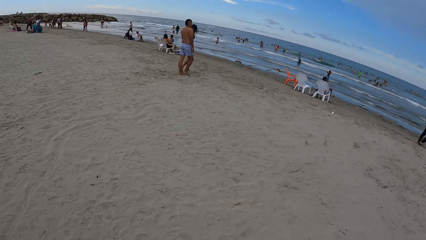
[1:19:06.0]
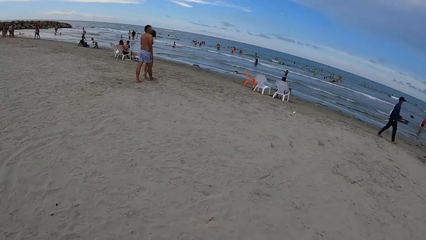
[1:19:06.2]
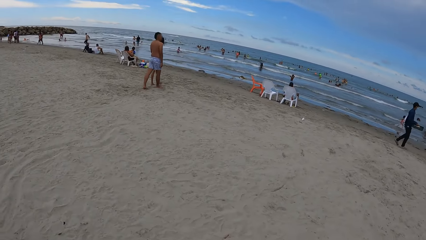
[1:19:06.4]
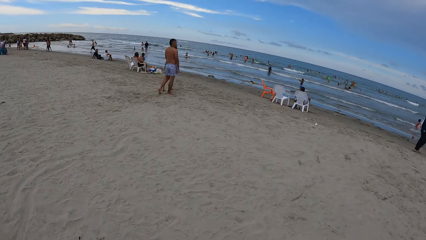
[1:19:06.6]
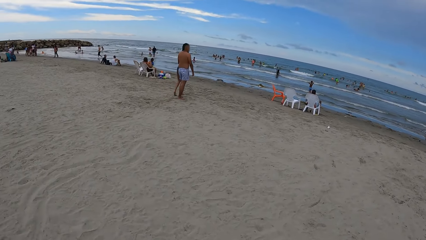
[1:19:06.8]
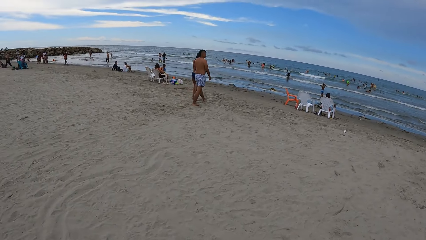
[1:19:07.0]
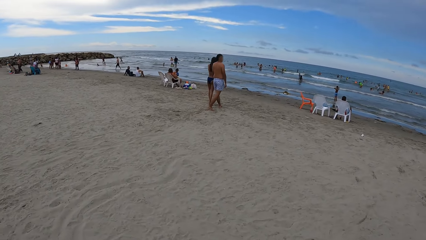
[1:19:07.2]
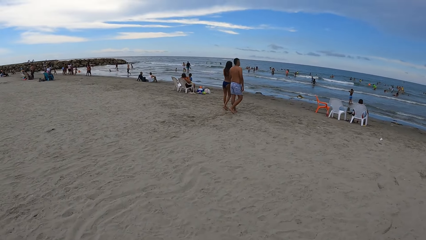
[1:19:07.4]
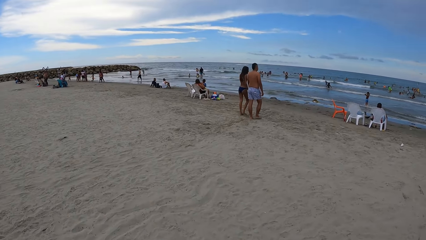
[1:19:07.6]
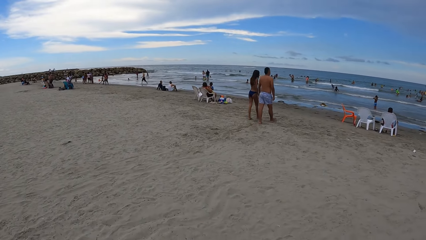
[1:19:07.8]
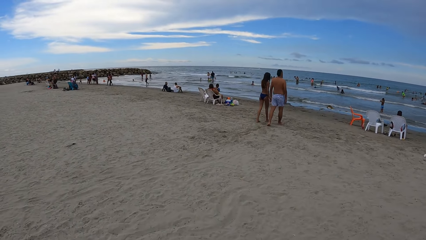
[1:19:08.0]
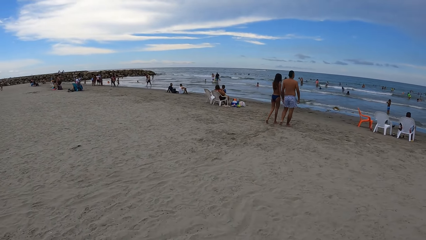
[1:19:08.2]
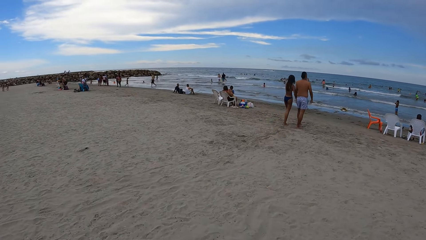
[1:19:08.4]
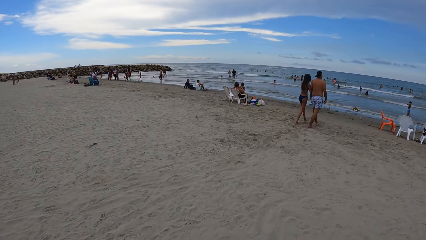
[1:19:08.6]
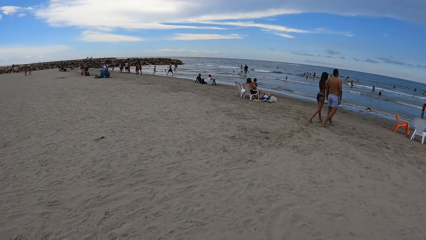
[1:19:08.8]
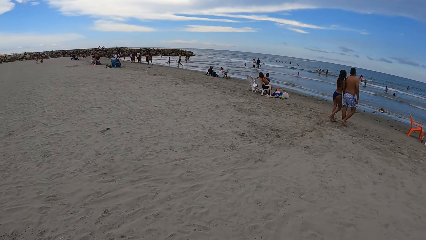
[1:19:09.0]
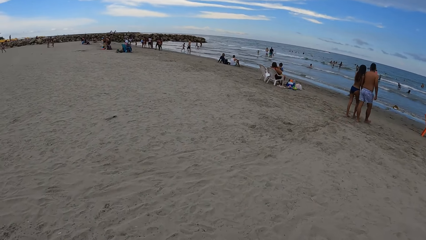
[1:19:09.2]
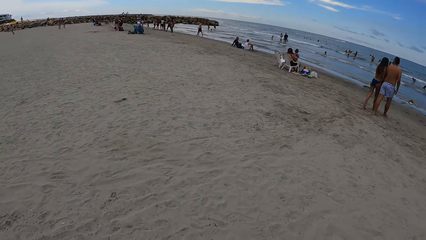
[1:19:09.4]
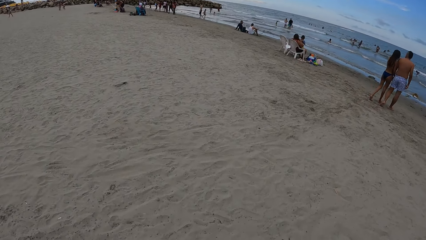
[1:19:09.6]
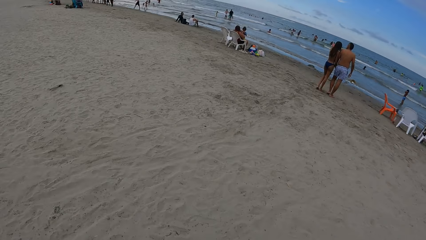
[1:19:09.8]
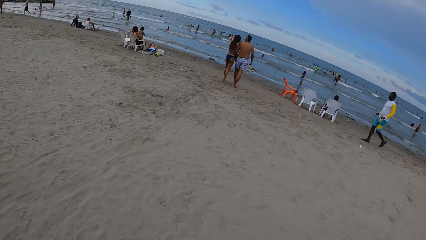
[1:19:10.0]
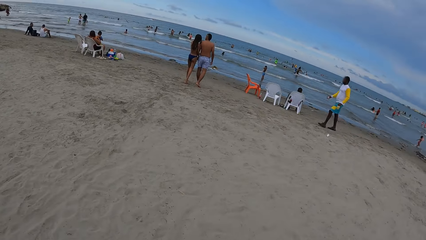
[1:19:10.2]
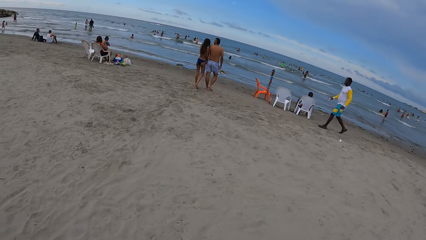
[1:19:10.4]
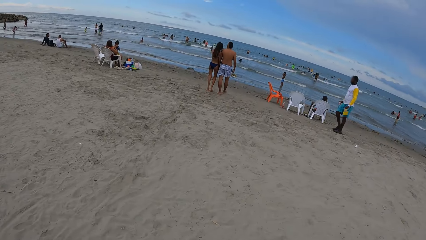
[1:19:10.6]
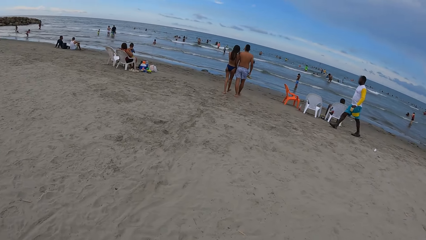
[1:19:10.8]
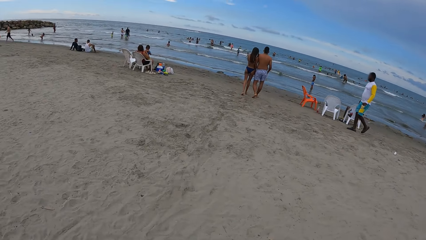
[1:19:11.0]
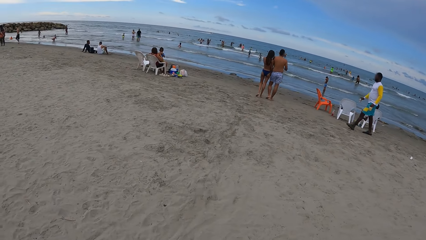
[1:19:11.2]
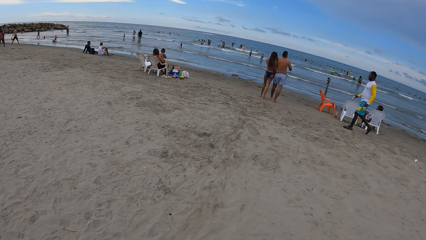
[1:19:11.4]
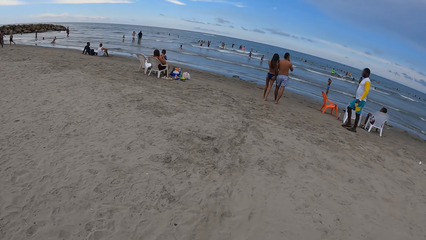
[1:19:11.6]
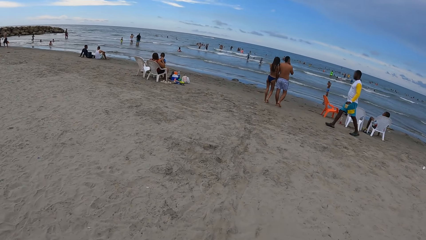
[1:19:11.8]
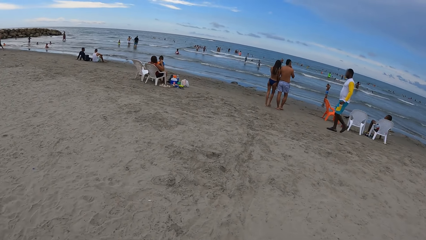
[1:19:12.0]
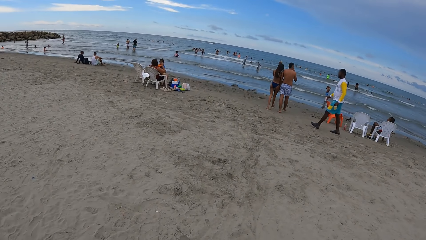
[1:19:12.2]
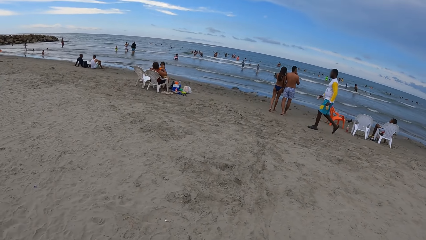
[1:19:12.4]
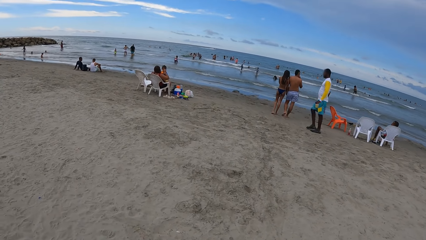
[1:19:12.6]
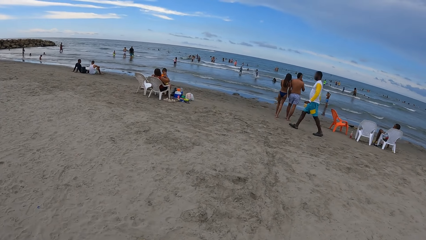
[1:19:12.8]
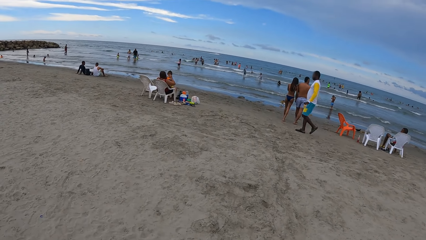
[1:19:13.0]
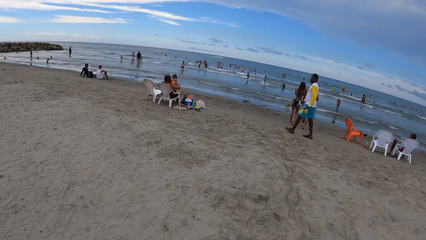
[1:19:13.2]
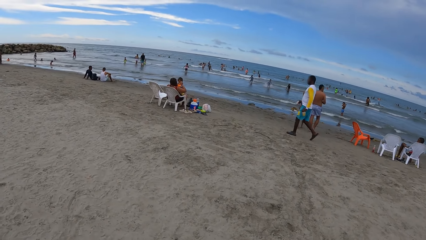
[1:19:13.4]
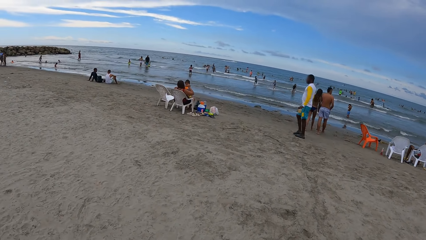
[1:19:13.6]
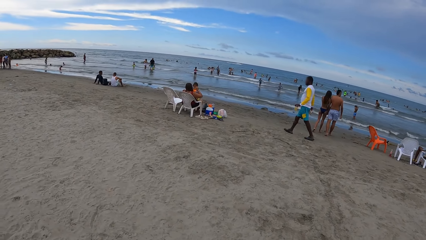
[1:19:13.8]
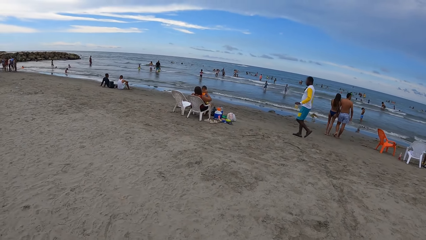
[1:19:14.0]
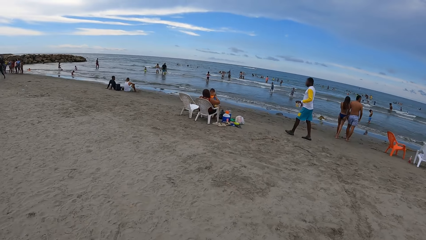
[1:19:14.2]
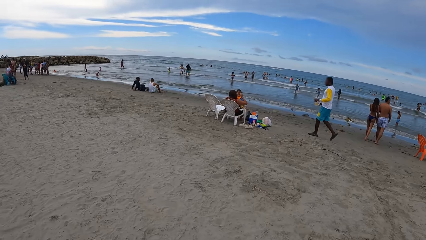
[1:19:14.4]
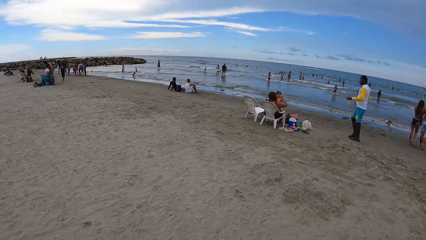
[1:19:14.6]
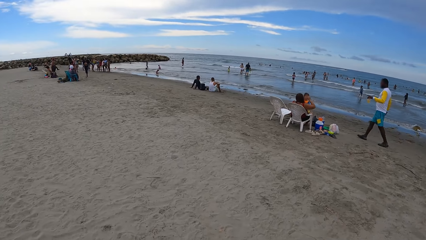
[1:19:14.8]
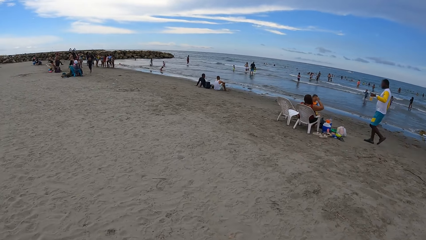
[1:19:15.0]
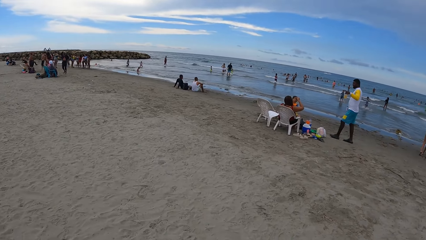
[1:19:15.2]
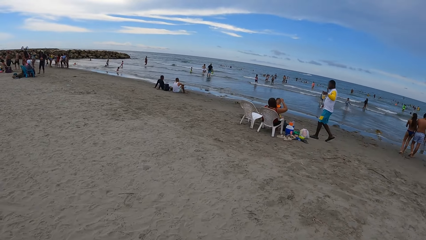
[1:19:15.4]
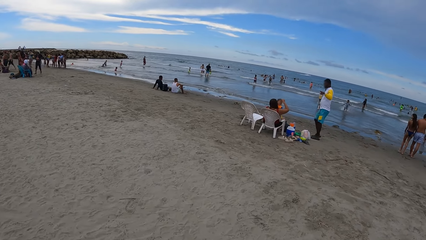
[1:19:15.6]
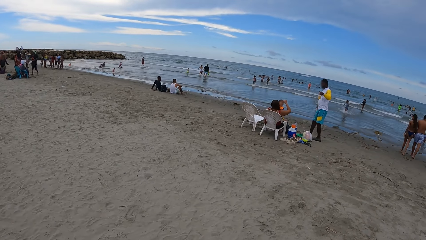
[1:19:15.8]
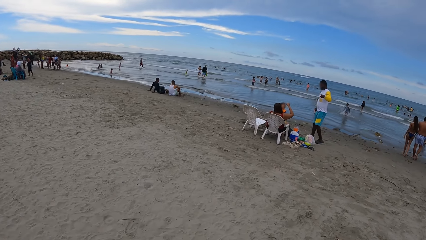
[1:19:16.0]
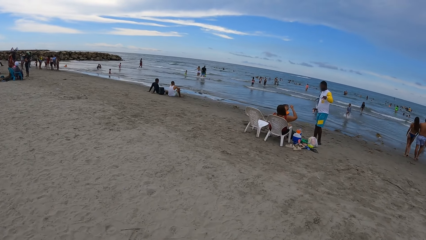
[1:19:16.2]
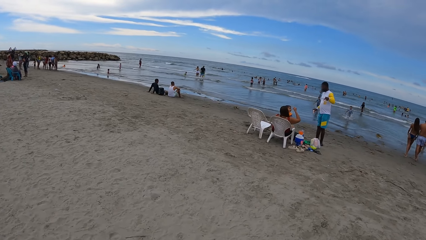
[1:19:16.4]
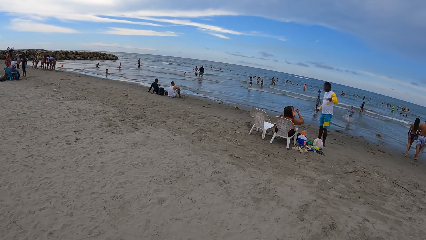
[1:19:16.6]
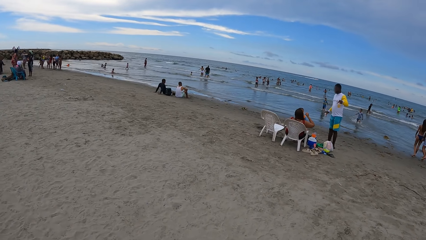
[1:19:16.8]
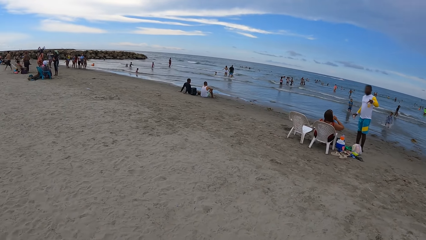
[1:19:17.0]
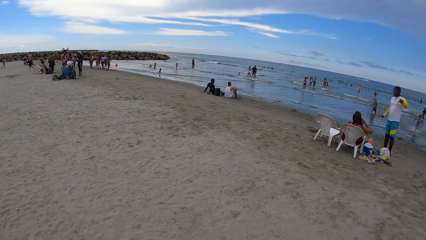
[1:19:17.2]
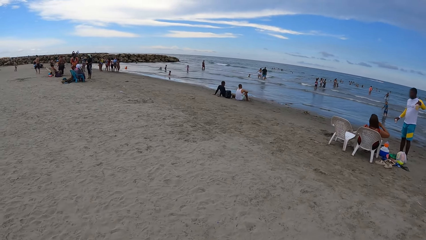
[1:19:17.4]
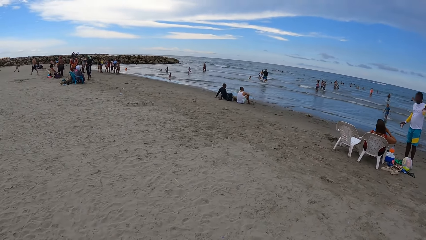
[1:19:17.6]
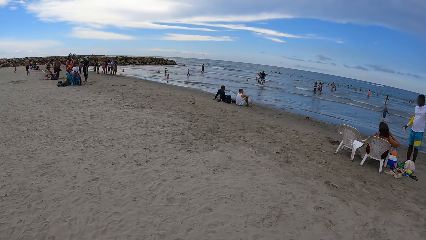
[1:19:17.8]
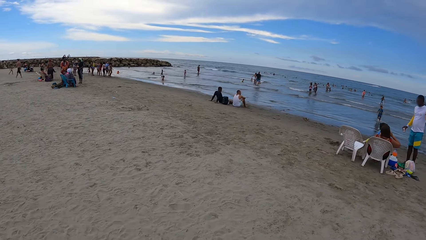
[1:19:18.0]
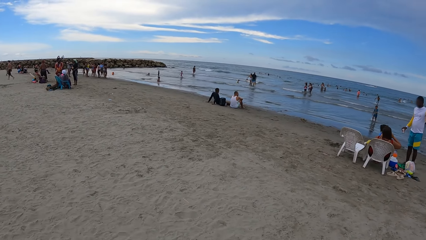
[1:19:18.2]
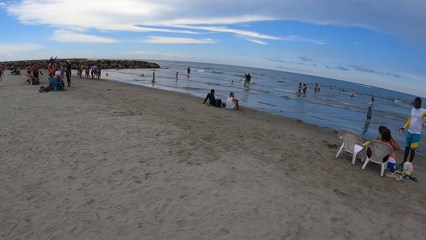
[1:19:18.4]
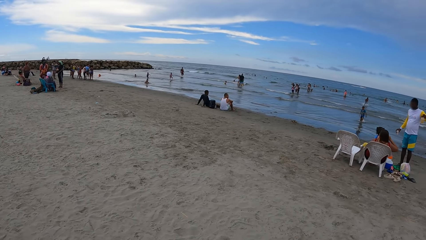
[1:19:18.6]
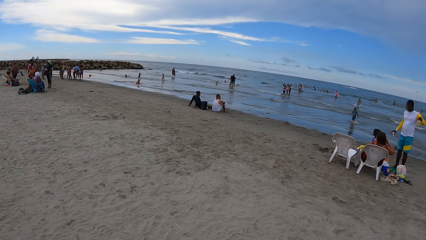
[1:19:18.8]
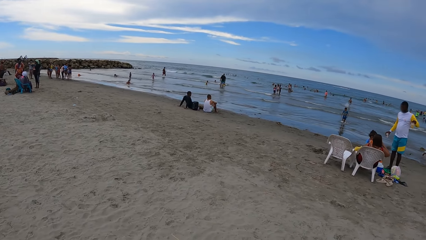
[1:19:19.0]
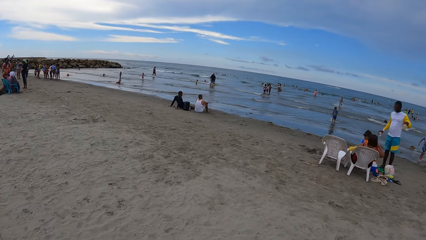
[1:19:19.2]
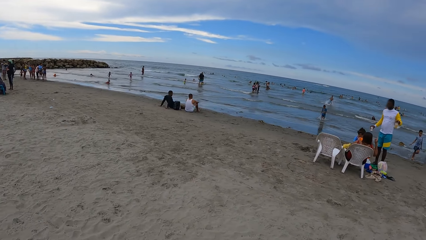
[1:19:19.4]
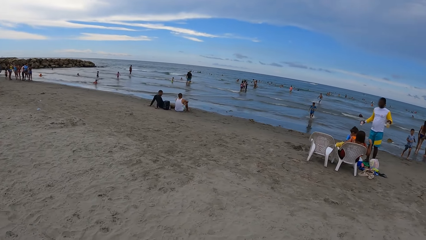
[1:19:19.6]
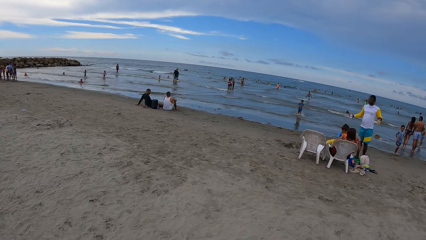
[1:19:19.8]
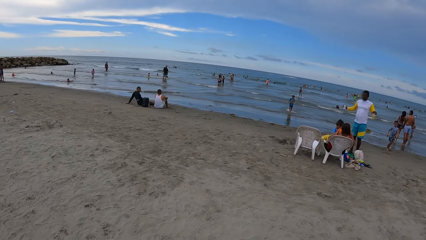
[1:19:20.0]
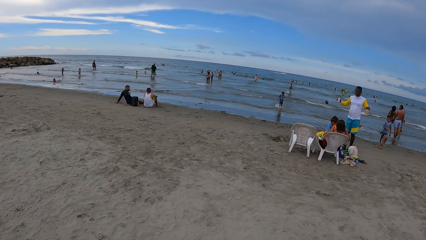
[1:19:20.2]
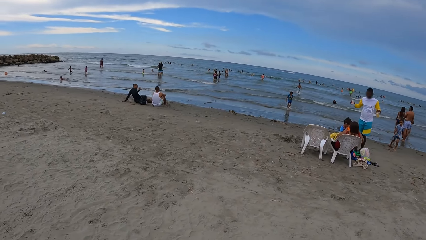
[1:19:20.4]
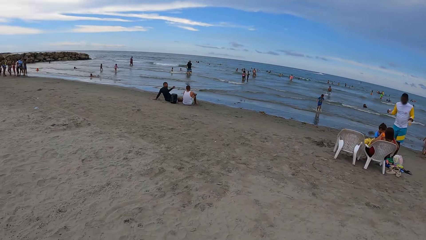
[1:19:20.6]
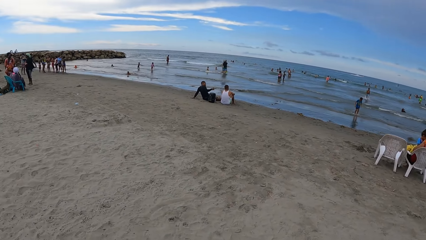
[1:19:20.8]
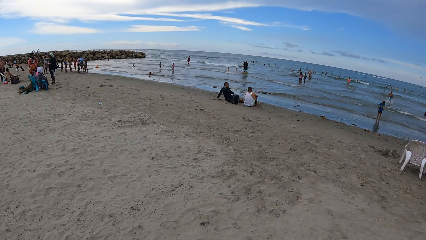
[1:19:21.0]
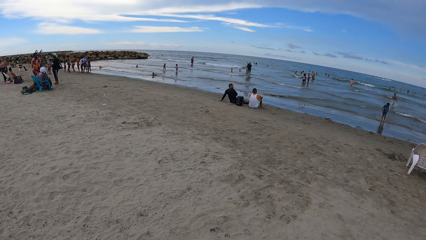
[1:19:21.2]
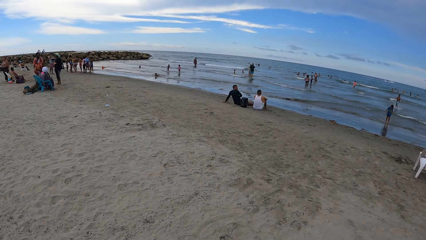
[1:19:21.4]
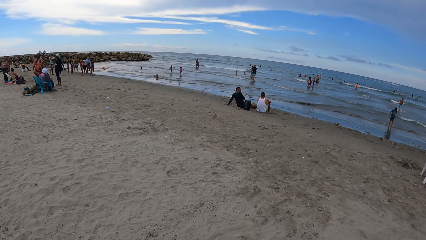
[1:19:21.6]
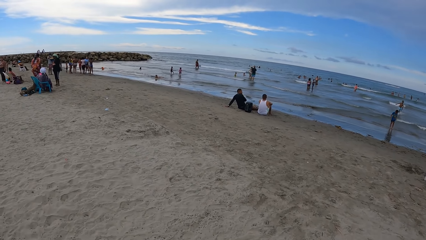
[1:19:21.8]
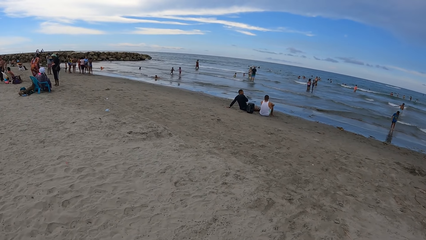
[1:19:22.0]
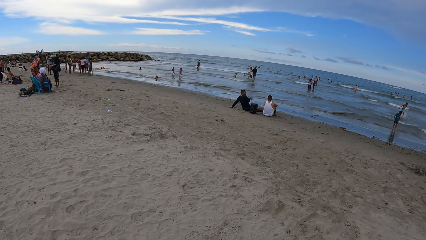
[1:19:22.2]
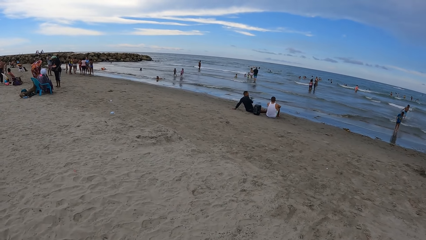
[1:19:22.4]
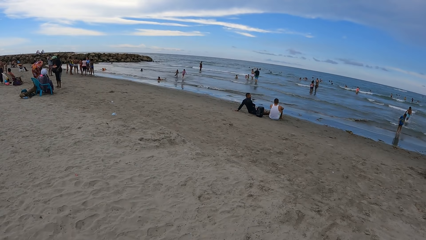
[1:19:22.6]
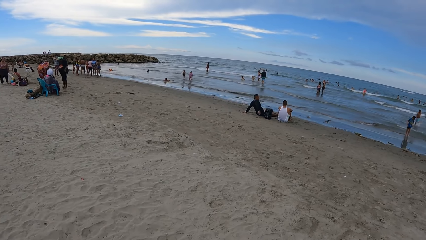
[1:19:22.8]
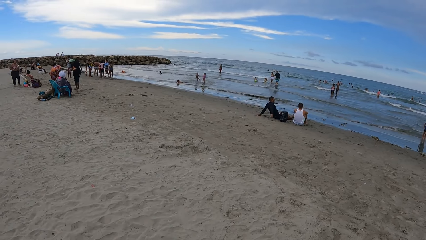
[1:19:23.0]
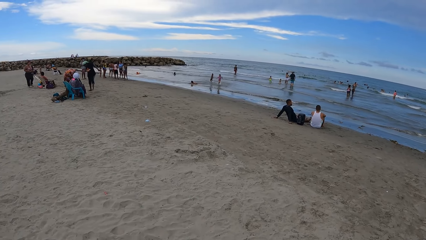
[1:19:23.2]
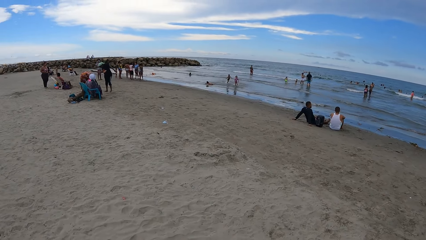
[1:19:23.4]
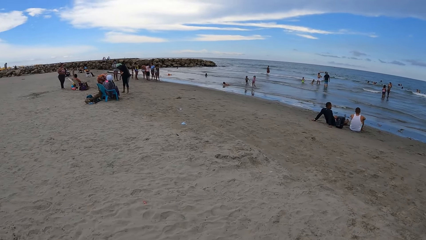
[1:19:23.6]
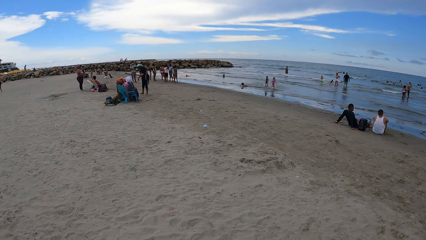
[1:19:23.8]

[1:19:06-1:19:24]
The camera wearer looks around. They walk around.
